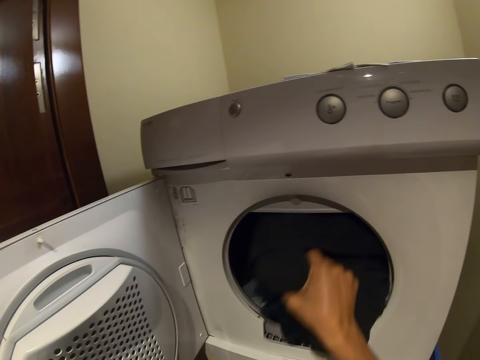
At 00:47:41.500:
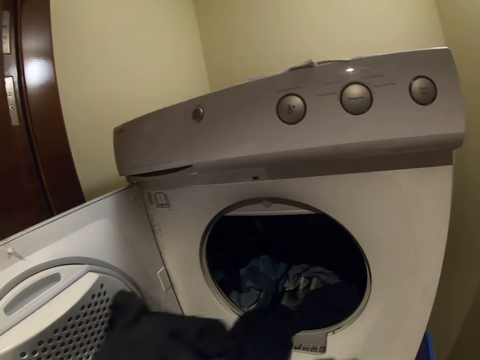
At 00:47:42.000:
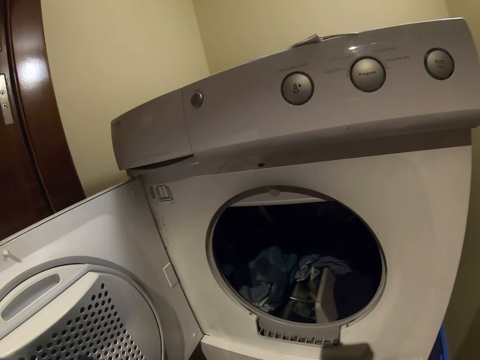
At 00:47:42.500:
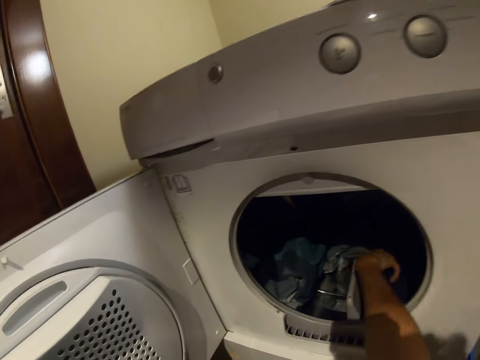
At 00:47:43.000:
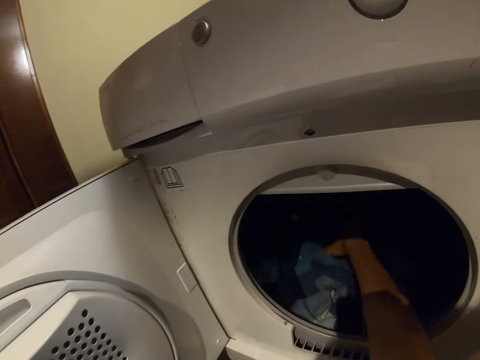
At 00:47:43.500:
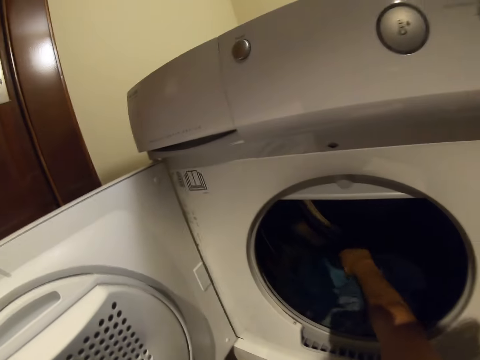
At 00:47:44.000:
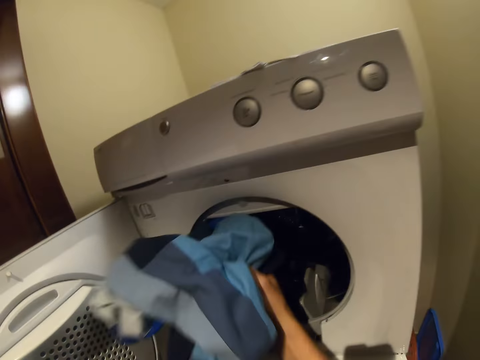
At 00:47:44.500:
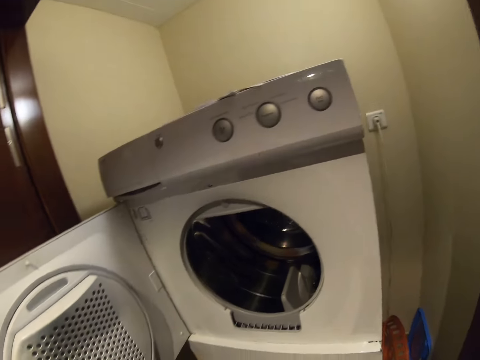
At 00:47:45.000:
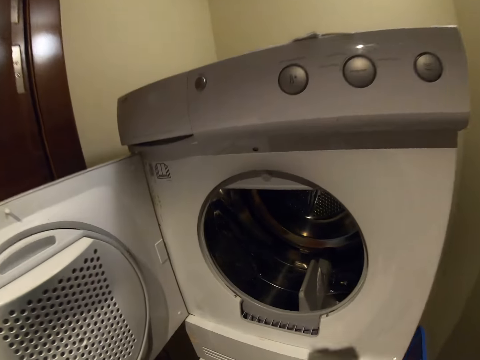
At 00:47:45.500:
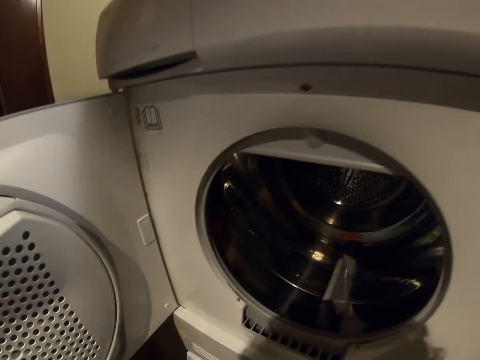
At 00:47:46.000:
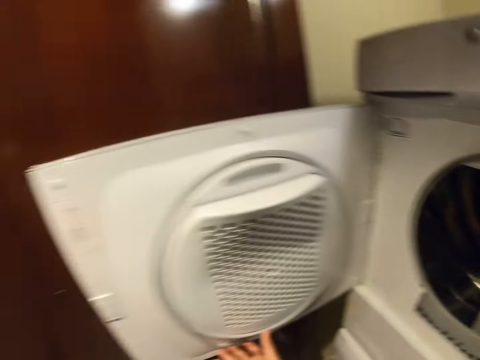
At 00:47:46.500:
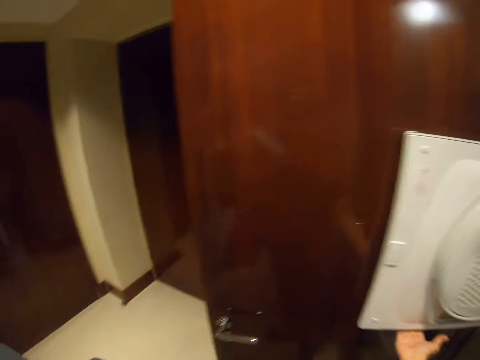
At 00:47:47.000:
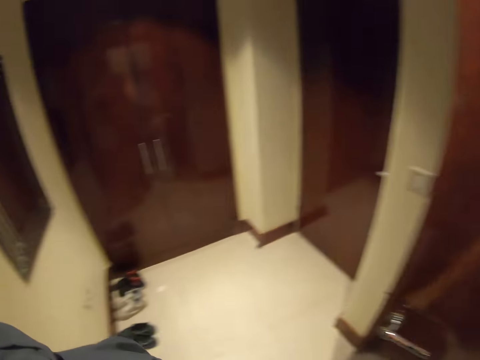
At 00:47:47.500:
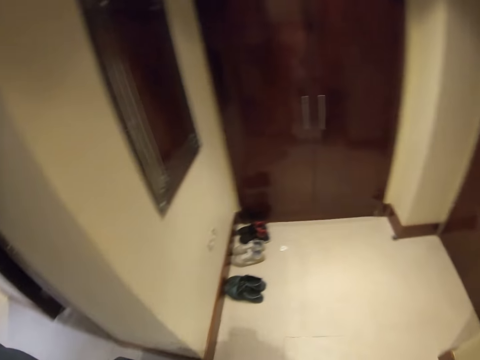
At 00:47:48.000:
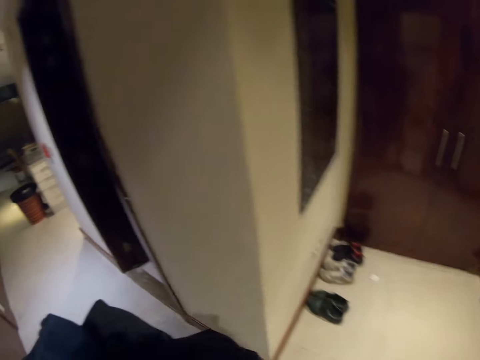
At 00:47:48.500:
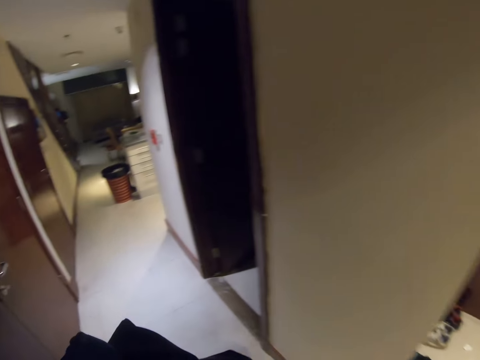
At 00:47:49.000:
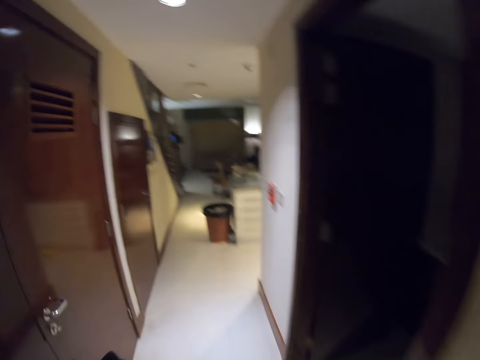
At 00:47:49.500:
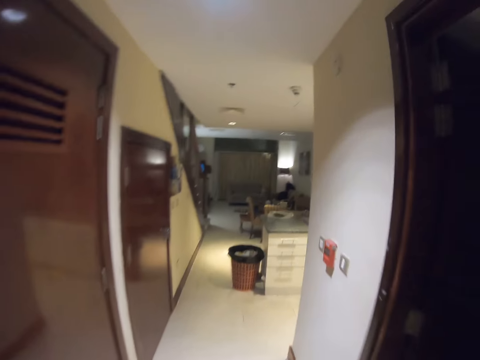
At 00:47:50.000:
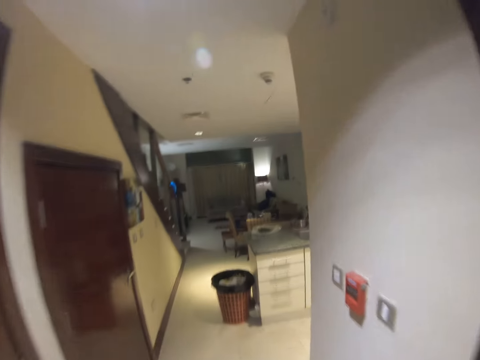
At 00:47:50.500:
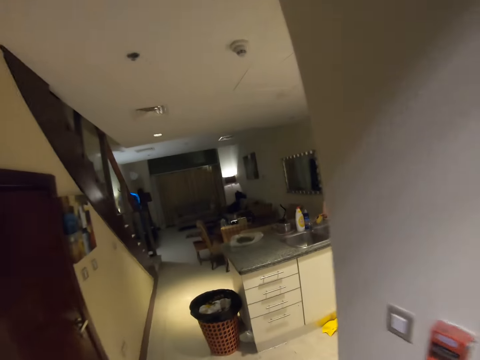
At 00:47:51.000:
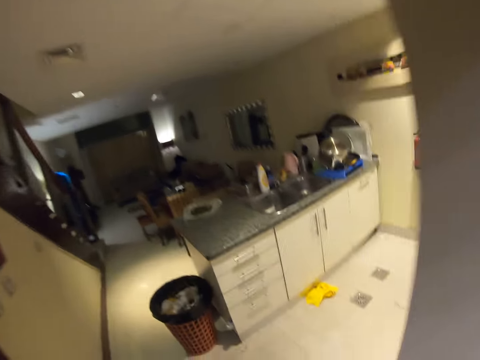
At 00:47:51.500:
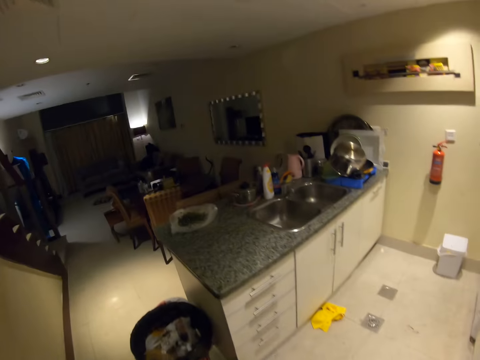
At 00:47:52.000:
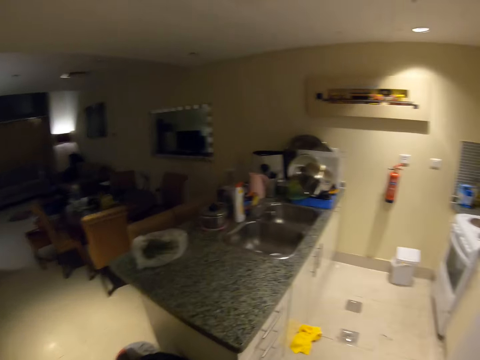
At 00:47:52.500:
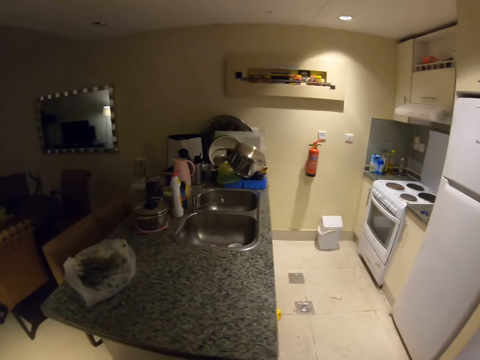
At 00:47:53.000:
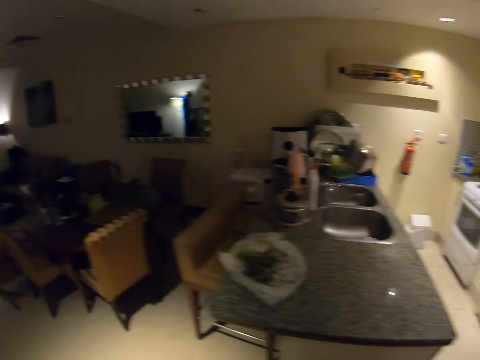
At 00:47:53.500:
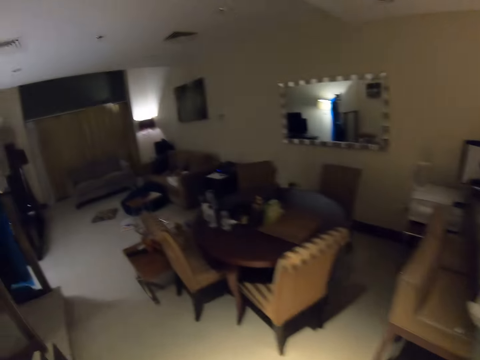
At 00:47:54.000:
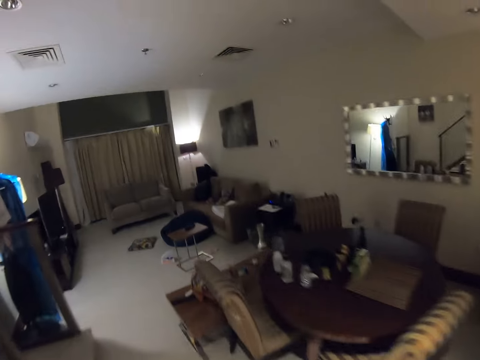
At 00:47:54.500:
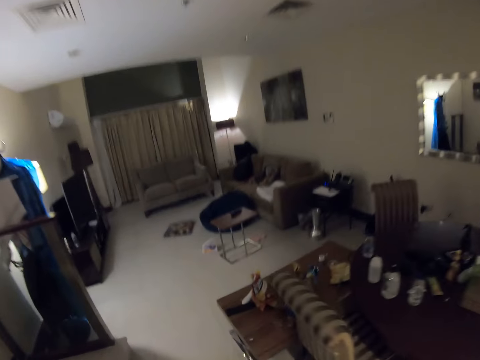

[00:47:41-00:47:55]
The camera wearer collects laundry from the laundry dryer. They close the laundry dryer door. They turn around the room and walk around the house. They leave the laundry room. They walk to the living room. They turn to look at the kitchen.

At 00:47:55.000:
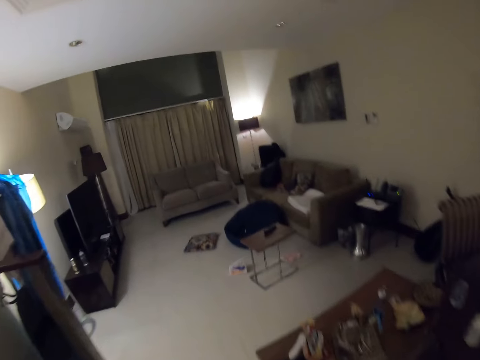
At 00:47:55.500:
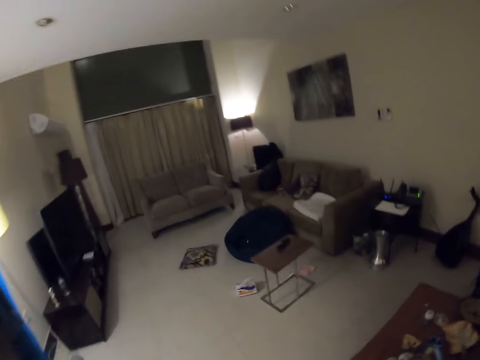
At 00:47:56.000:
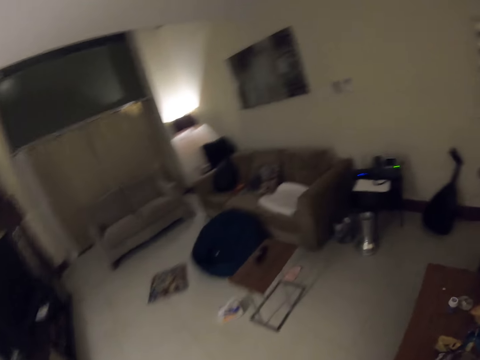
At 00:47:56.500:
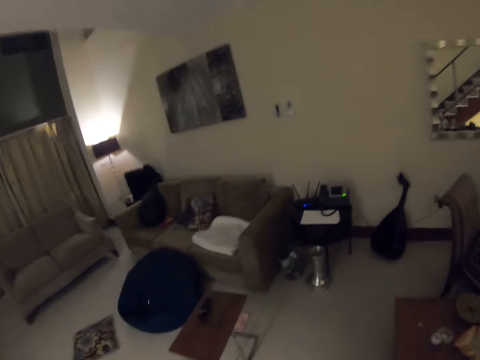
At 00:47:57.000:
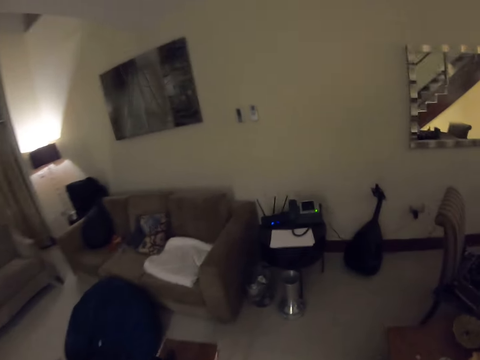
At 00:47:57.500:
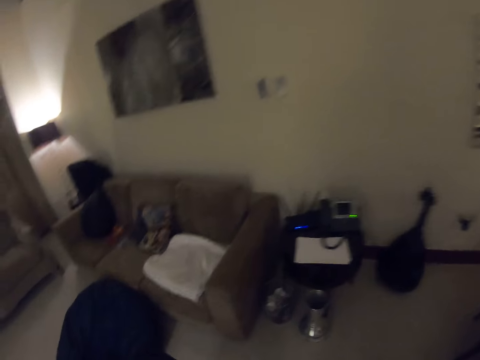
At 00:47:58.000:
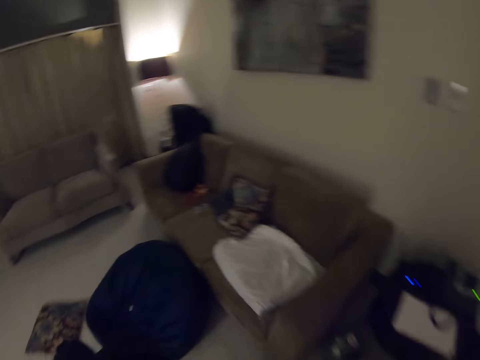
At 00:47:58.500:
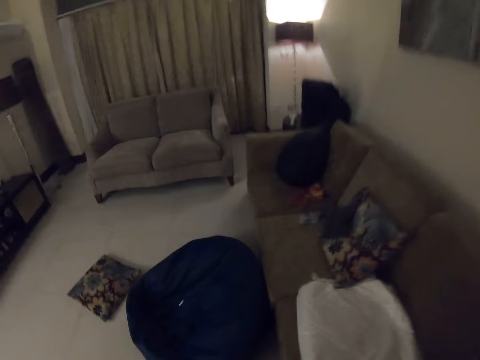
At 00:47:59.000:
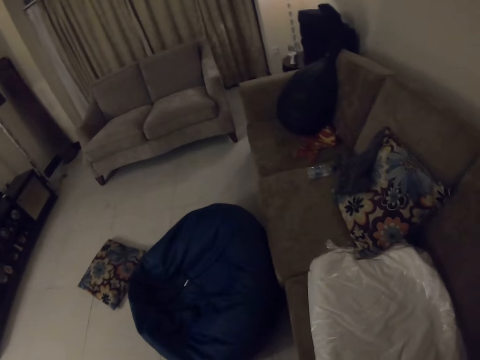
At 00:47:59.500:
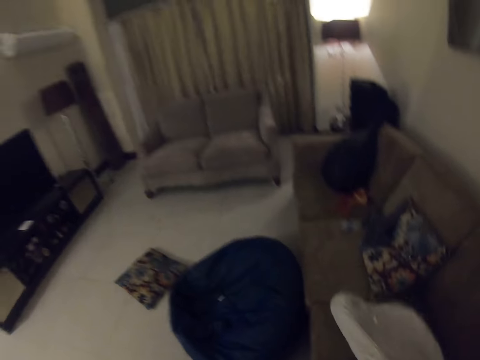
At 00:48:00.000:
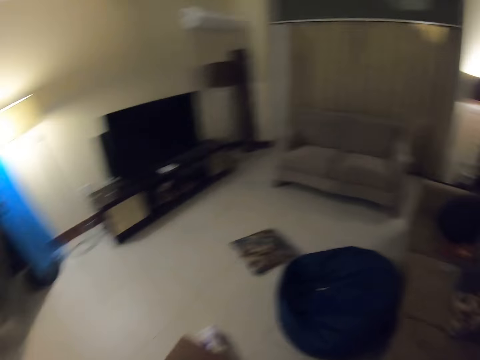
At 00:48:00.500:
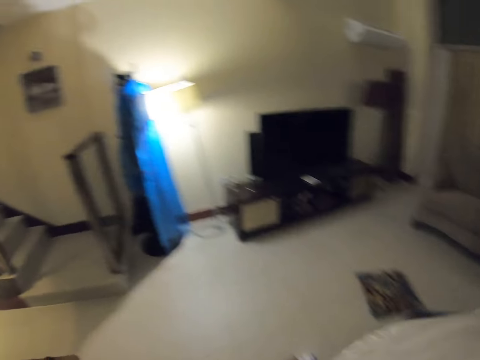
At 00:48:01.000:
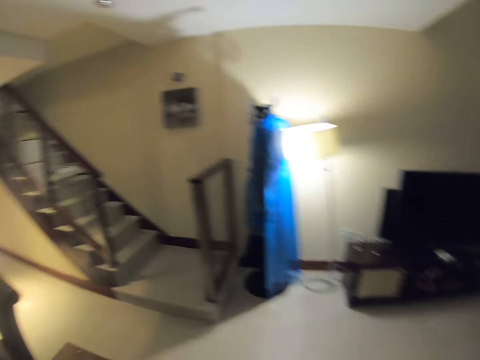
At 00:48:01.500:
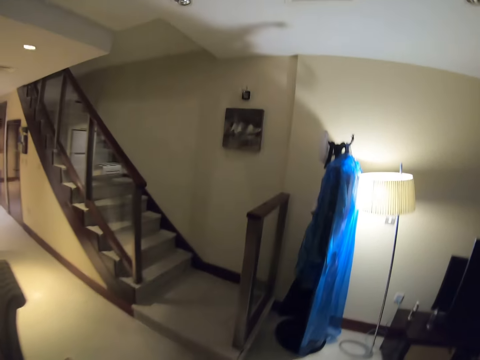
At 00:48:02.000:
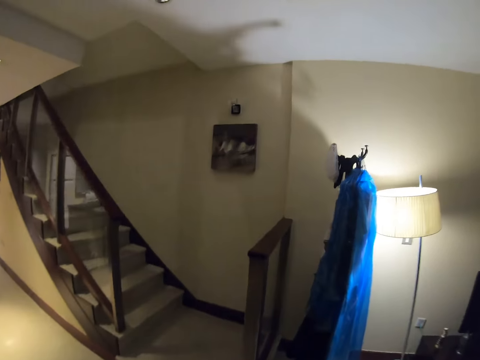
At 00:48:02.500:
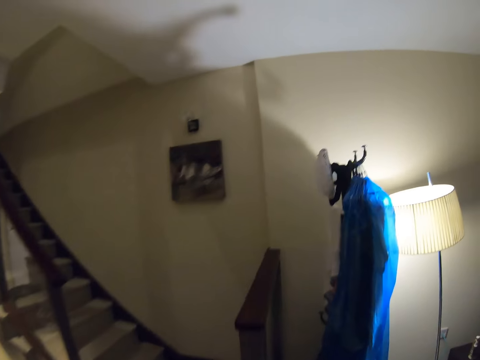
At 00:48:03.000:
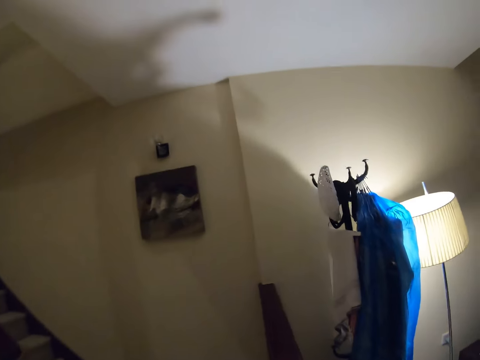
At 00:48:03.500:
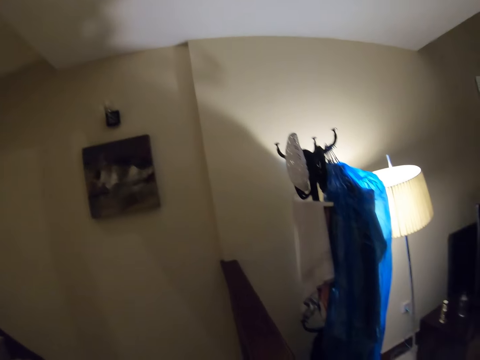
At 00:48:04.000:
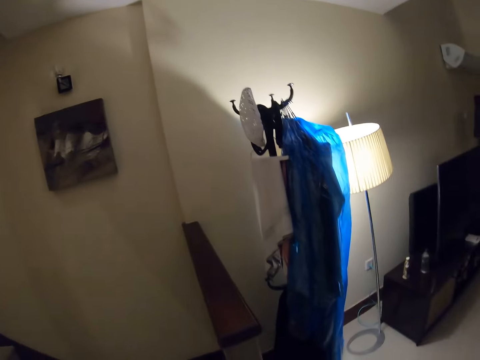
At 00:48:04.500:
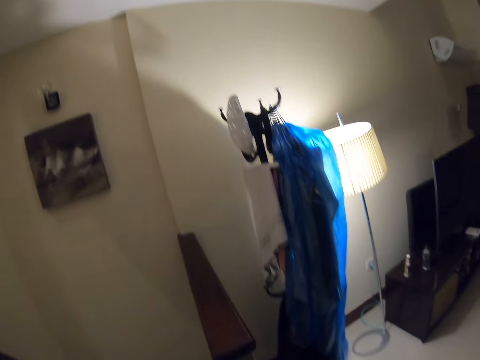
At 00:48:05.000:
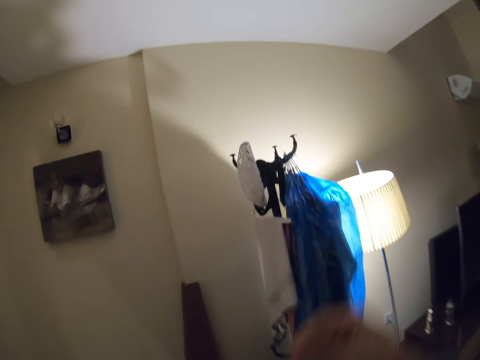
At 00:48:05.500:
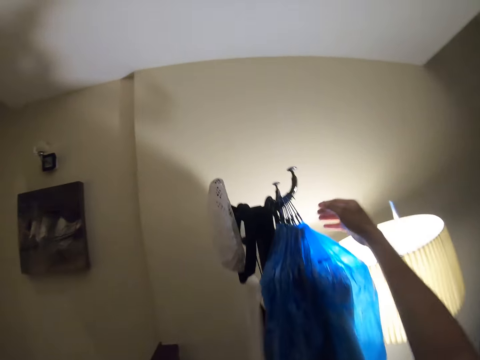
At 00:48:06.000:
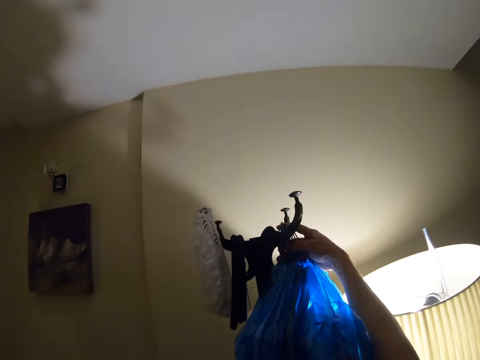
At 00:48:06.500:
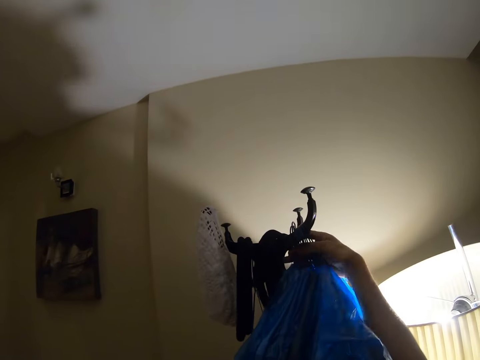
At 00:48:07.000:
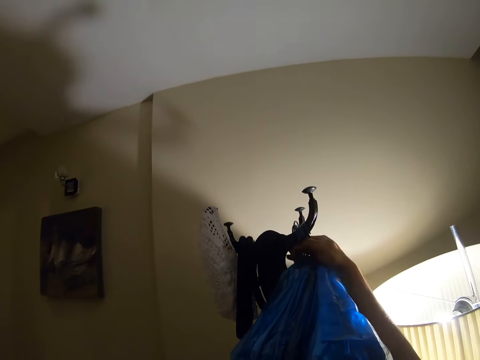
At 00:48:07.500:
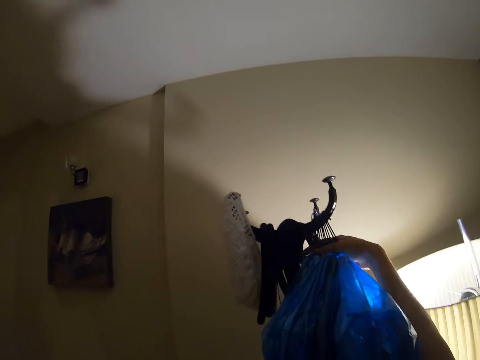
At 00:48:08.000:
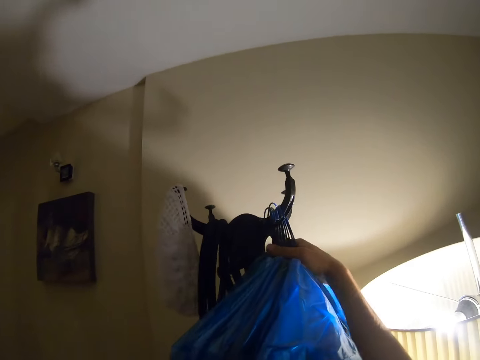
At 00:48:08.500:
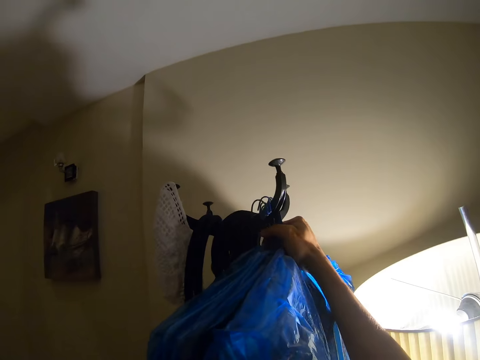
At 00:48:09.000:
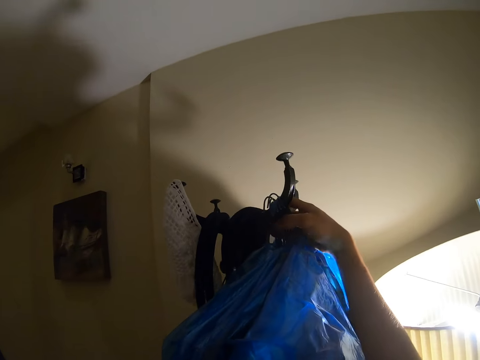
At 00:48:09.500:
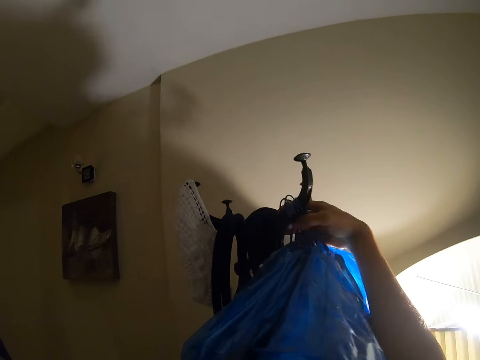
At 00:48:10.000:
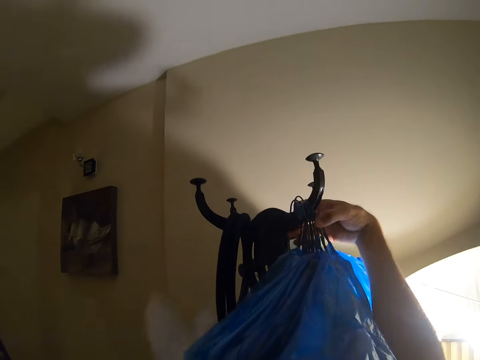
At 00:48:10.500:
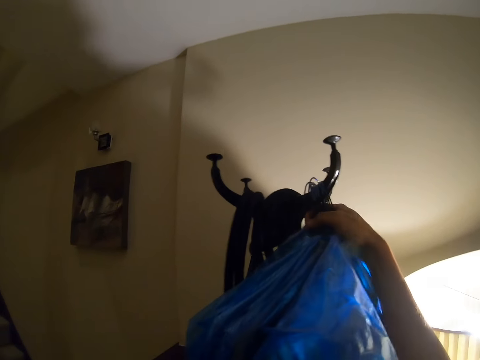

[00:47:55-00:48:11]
The camera wearer walks towards the sofa. They pick a folded cloth in a dry cleaning bag from the couch. They walk around the house. They walk to a coat hanger stand. They begin to whistle. They pick clothes in dry cleaning bags from the coat hanger stand.
